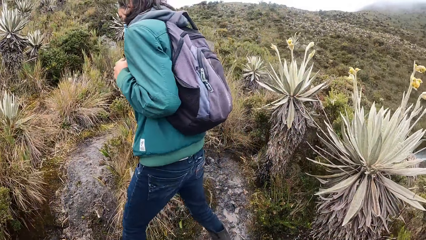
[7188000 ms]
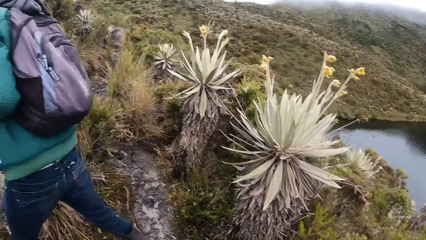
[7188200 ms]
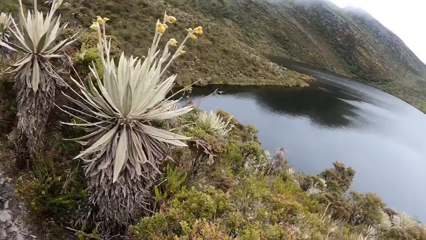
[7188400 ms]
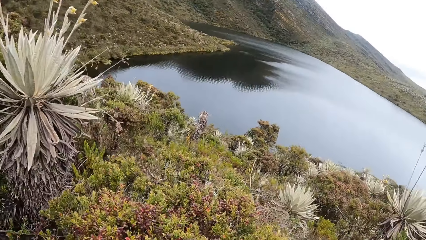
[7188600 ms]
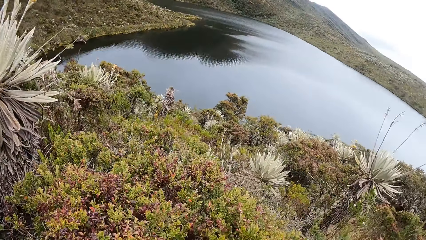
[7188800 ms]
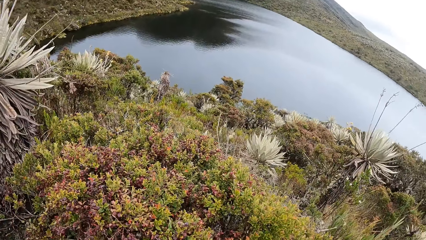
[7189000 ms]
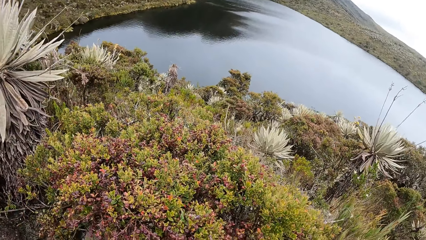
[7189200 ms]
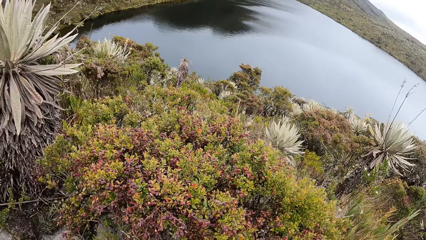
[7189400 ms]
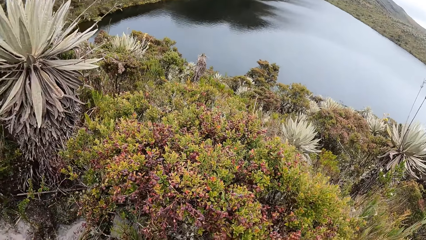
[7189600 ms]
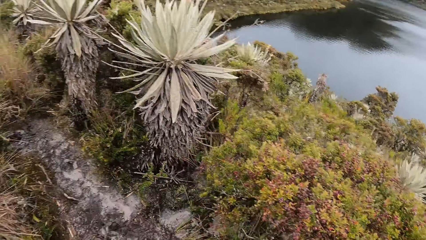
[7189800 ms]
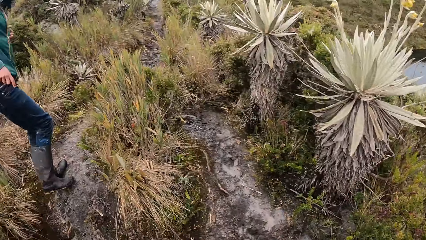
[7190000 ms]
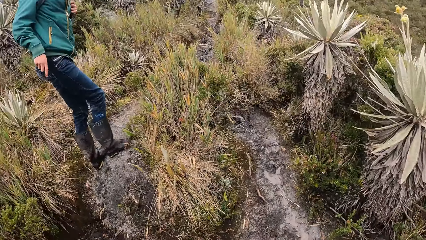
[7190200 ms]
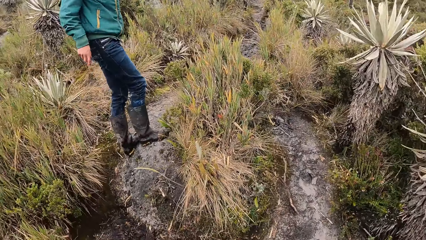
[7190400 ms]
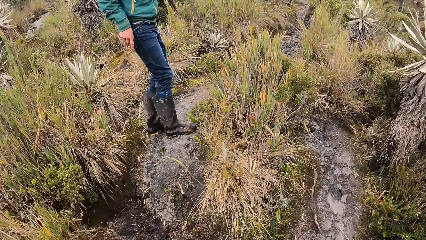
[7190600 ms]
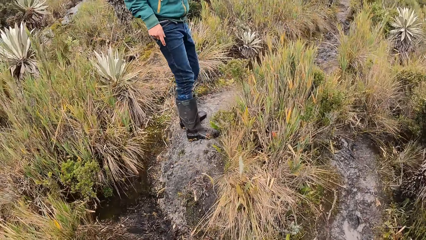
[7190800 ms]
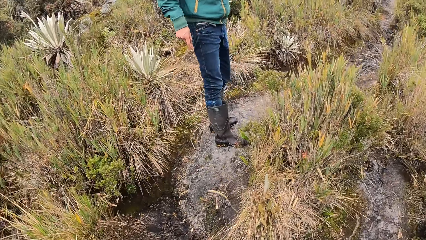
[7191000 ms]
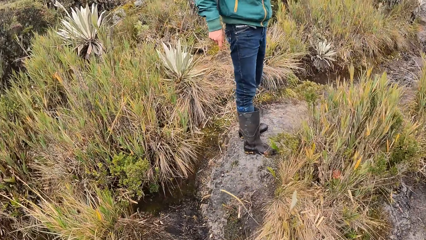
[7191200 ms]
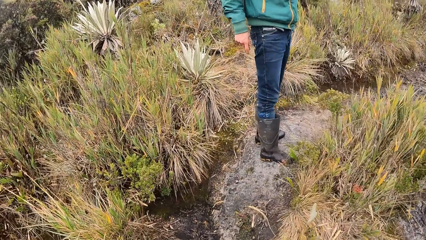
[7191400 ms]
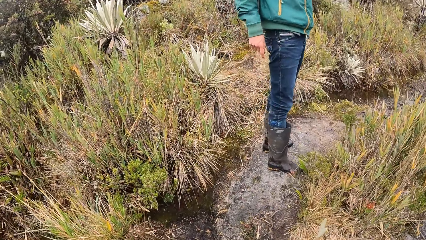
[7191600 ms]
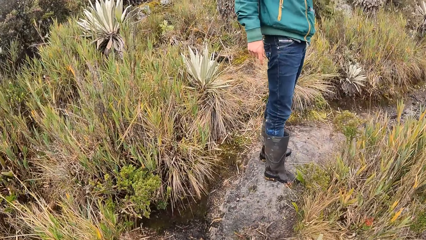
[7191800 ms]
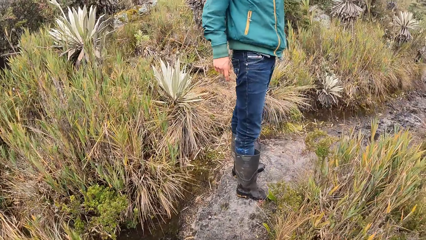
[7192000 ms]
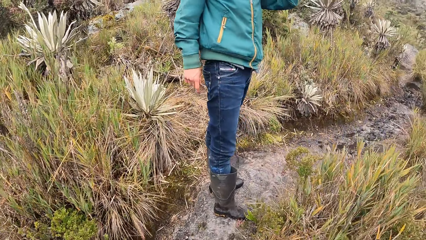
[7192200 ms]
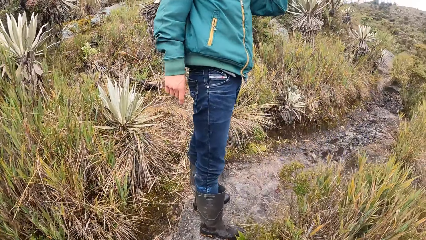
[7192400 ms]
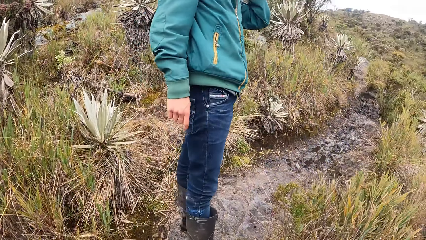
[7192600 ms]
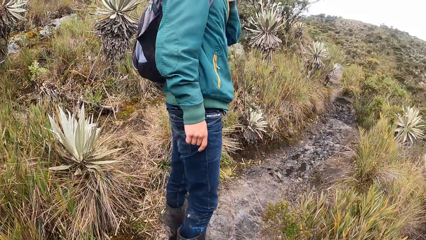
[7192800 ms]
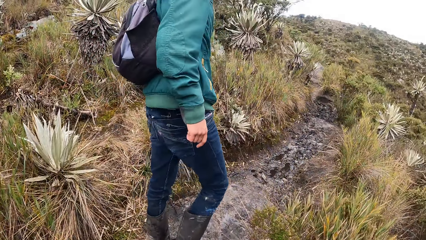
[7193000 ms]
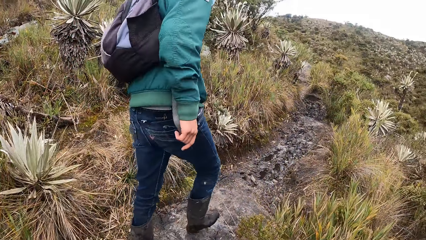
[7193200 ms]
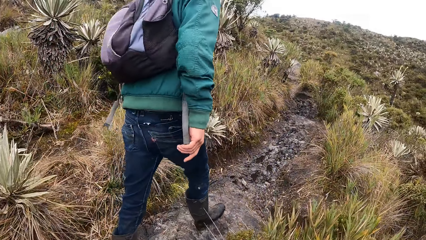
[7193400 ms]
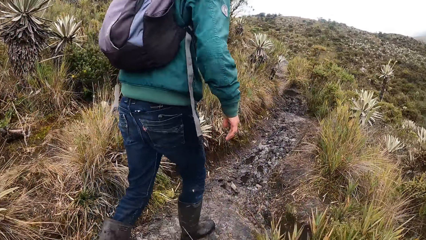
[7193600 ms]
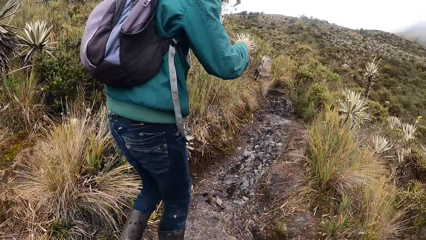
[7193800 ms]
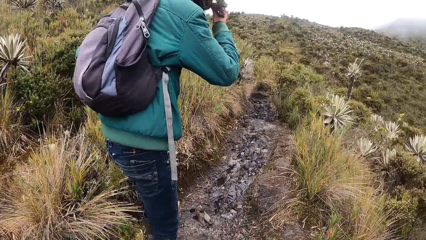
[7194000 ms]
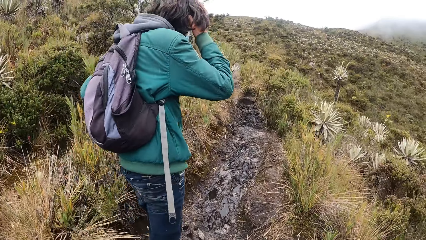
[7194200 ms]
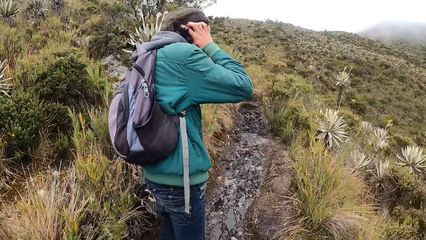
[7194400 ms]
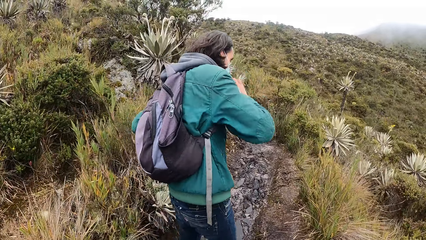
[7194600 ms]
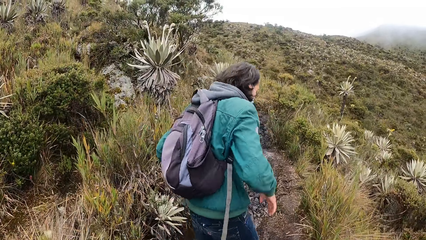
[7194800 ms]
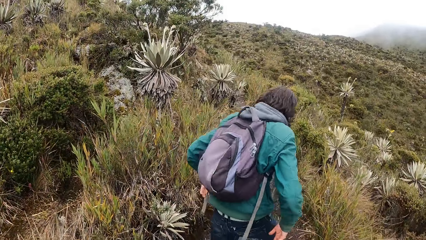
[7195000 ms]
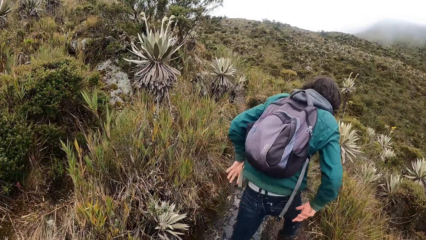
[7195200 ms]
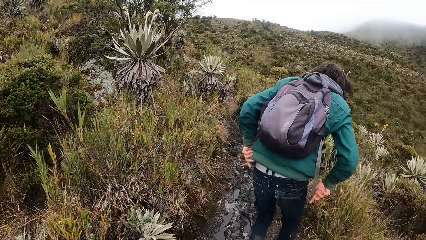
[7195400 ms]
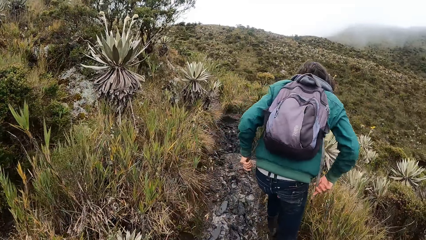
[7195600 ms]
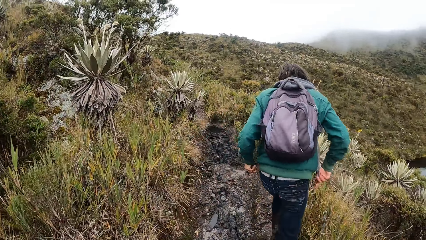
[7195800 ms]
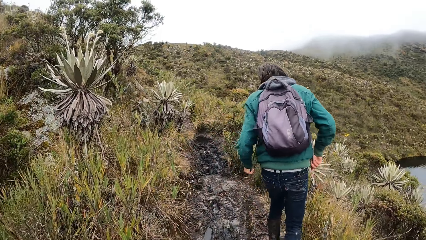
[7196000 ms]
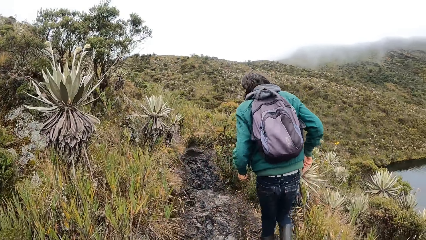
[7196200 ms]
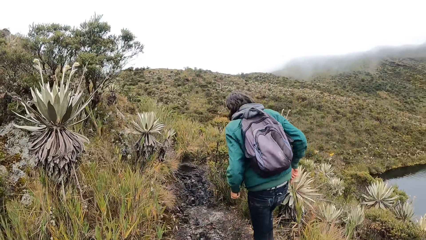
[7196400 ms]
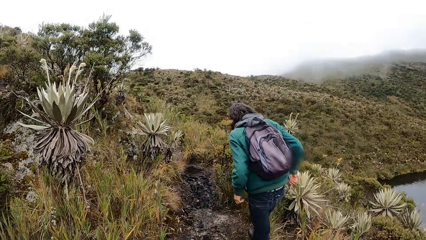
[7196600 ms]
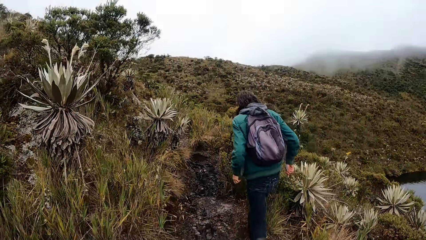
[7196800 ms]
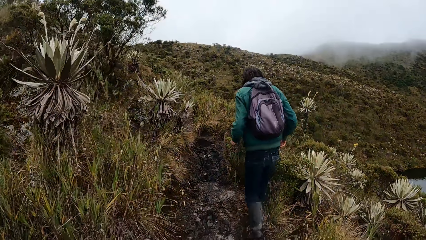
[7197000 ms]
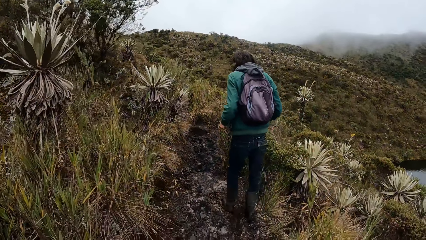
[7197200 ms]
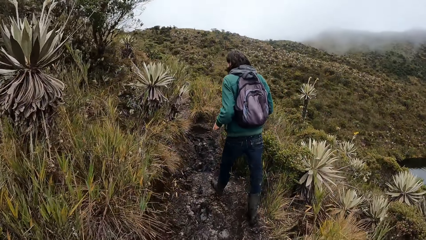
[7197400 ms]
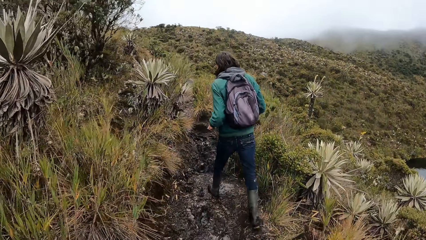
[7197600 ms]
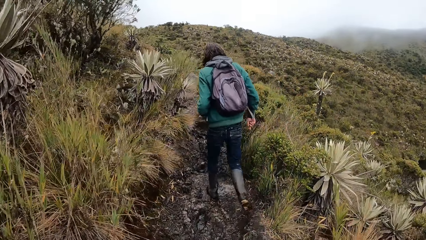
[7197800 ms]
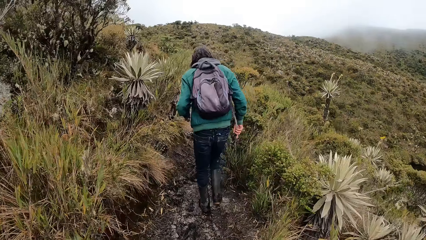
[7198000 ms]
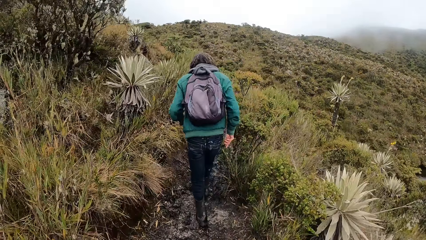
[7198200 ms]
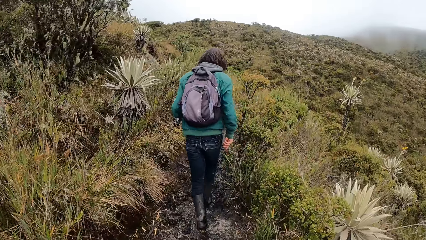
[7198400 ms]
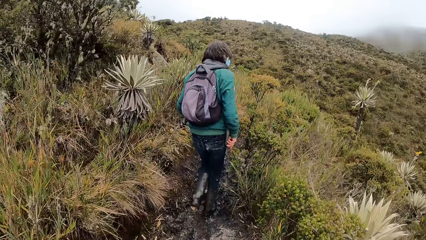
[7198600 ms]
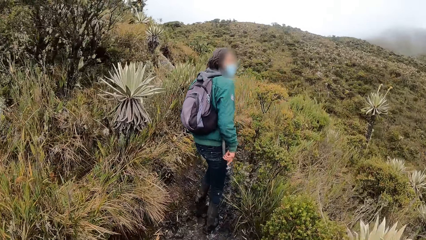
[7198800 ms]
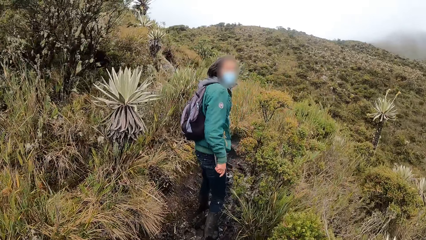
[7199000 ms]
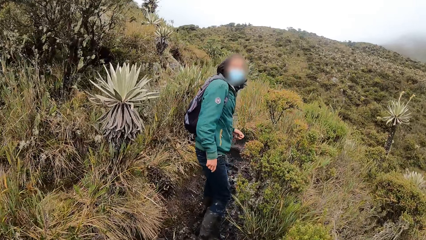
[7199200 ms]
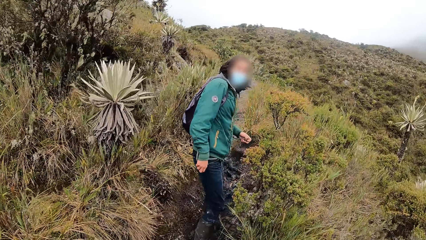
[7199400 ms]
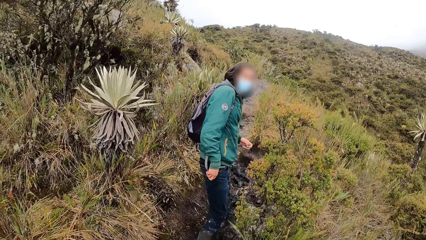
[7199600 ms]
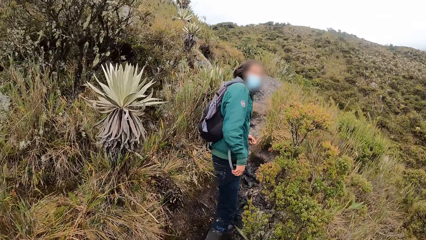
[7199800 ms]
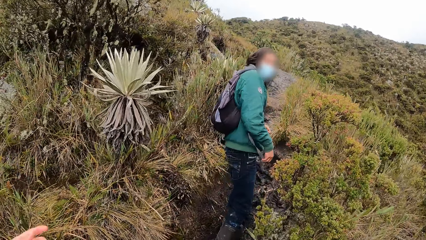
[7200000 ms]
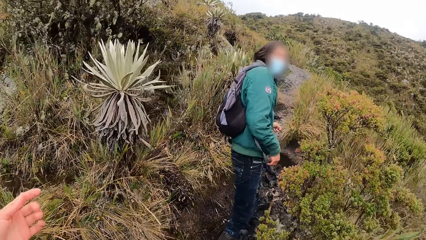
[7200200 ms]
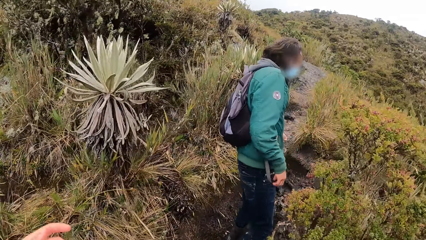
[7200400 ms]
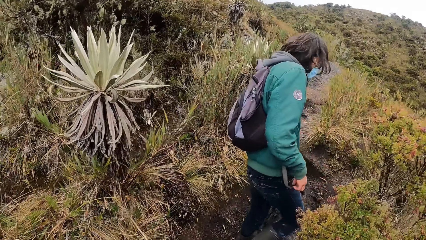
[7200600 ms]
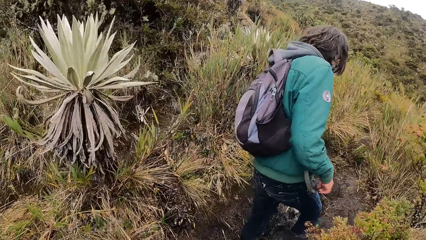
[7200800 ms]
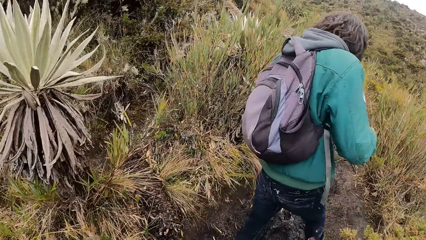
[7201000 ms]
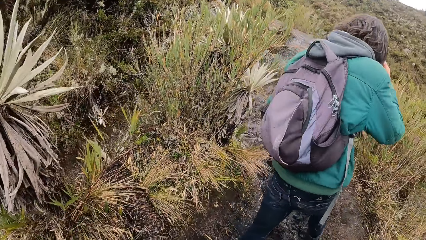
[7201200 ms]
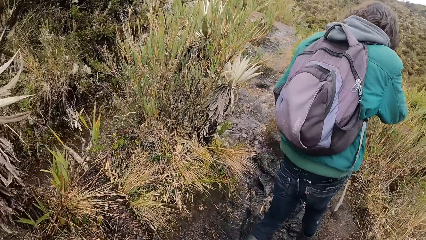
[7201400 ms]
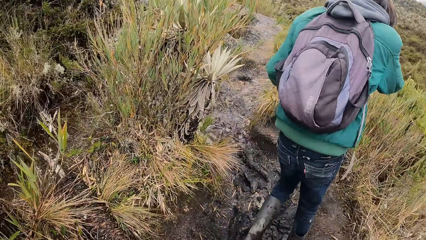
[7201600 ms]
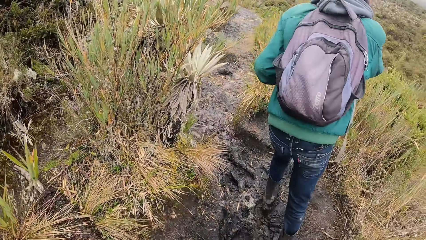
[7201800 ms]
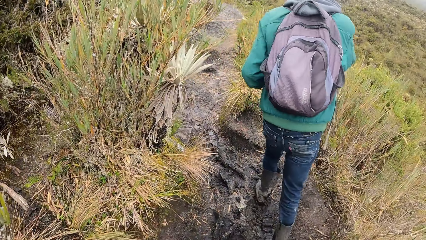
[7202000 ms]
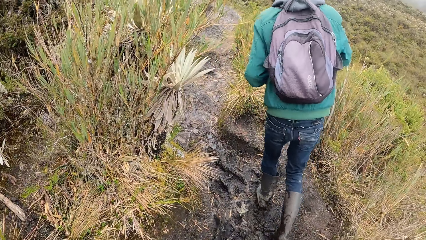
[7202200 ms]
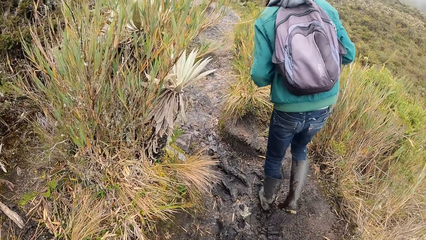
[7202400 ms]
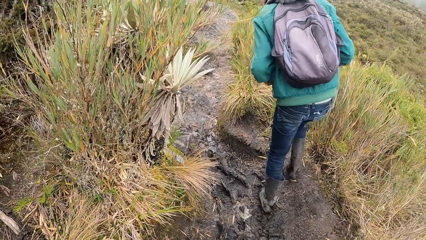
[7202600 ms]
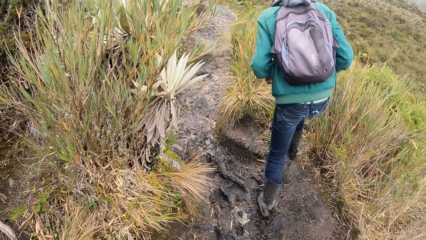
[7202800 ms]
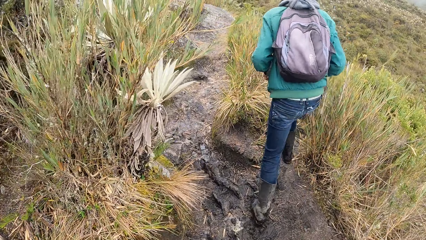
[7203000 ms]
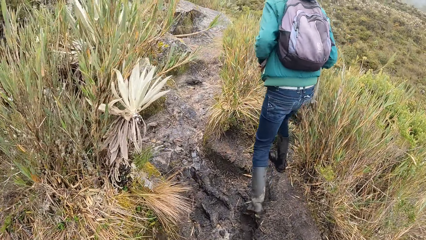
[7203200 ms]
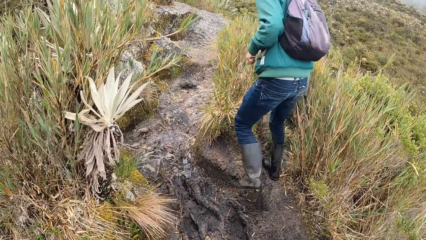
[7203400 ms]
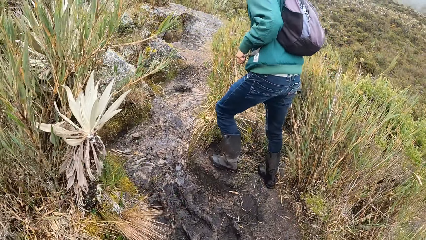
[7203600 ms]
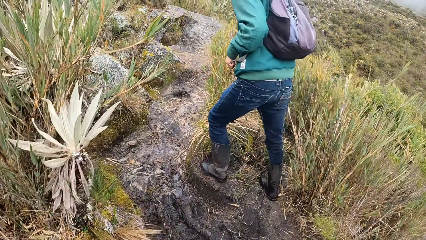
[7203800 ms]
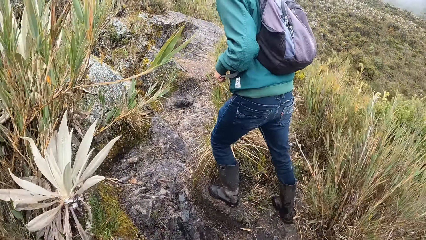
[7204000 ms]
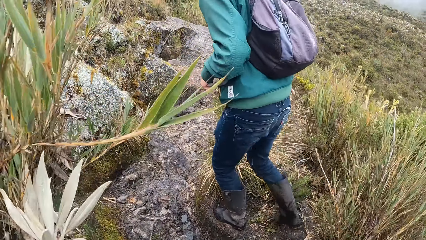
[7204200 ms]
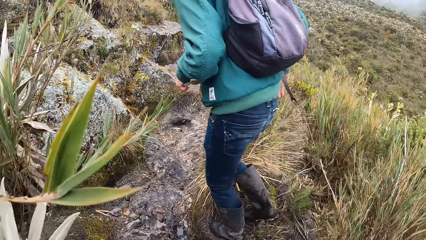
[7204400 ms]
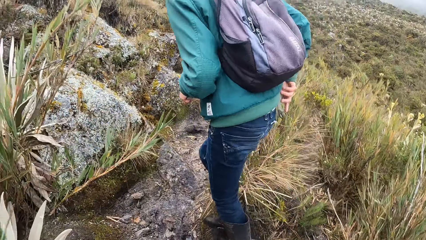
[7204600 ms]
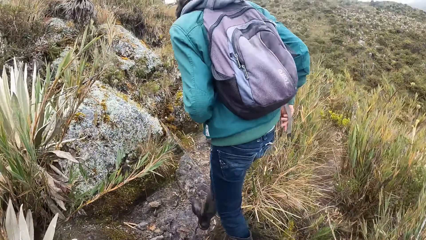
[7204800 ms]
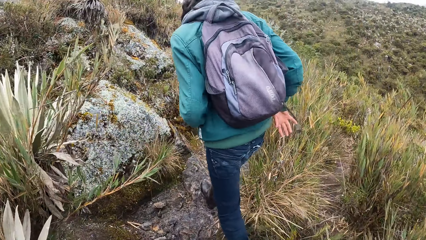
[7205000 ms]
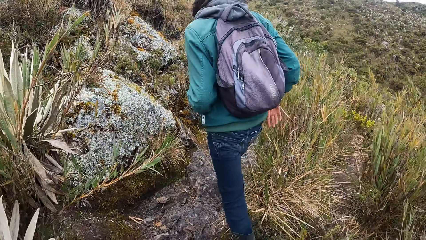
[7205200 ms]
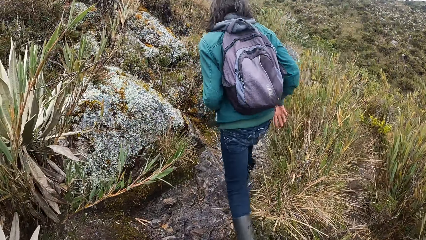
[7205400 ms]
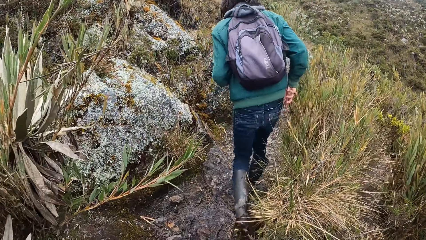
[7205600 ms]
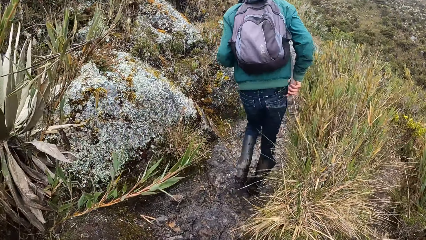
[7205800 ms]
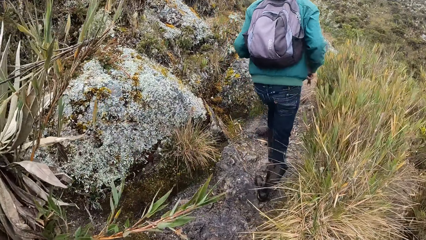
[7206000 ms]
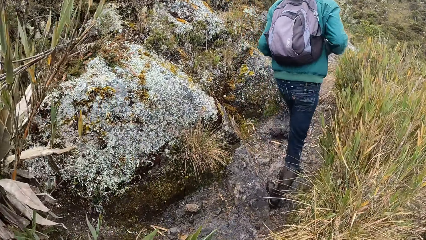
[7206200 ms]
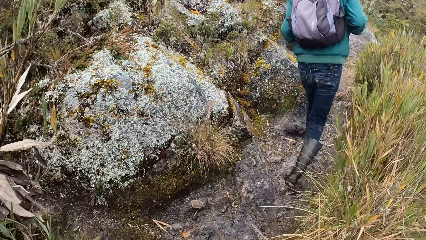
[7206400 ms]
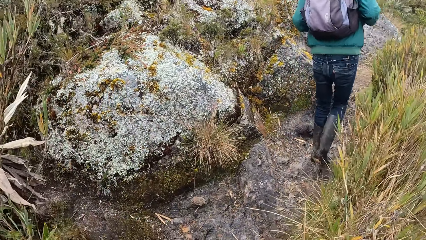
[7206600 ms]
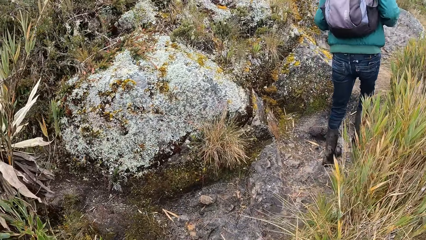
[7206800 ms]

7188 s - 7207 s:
The camera wearer looks at the waters. They converse with a man. The man walks around the mountains. The camera wearer walks around the mountains. They converse with the man. The man walks around the mountains. The camera wearer walks around the mountains.
